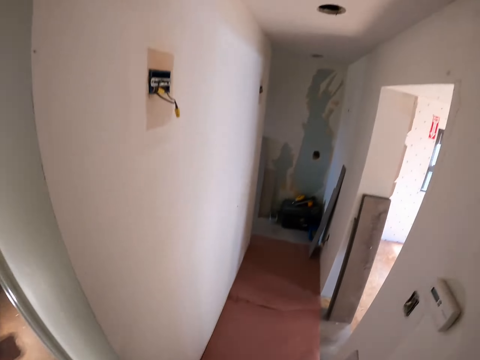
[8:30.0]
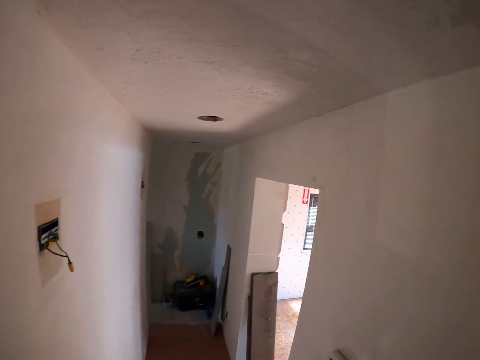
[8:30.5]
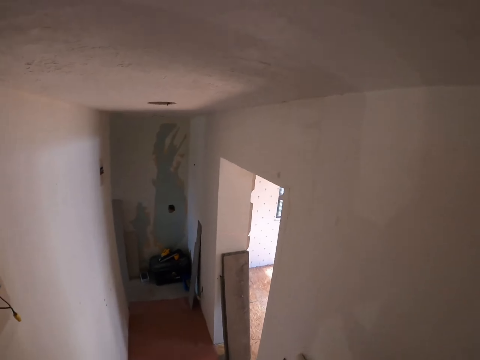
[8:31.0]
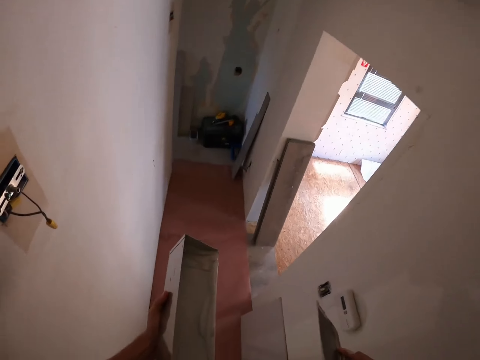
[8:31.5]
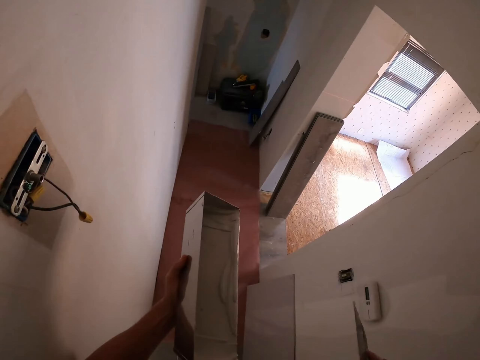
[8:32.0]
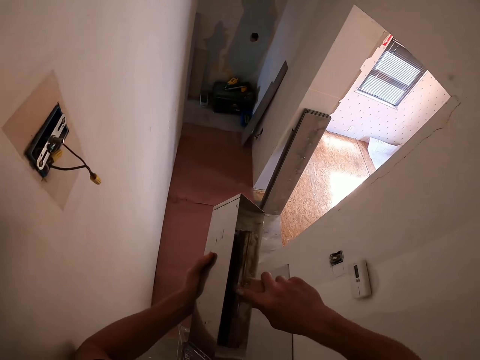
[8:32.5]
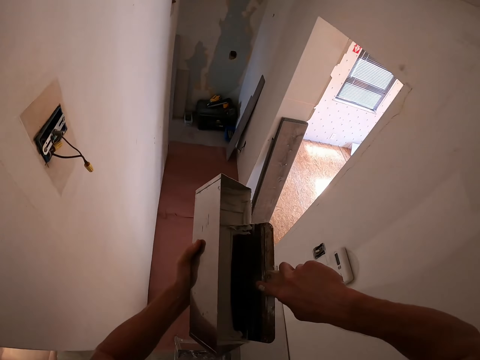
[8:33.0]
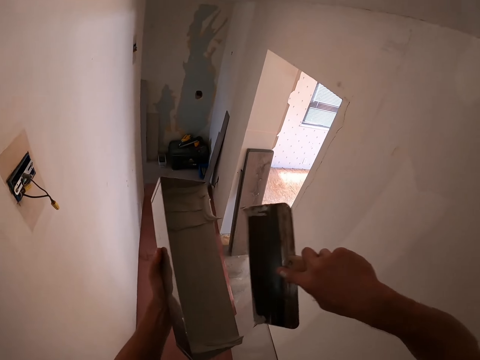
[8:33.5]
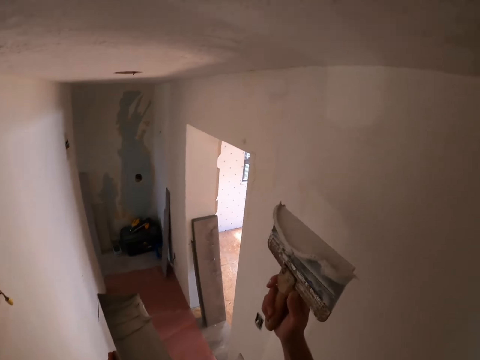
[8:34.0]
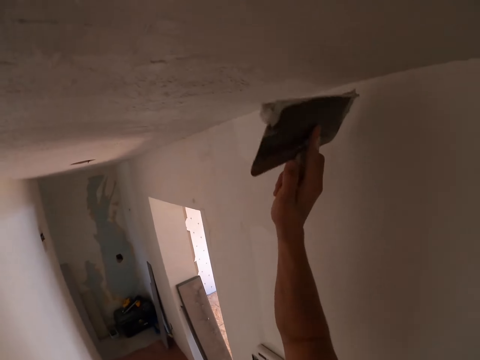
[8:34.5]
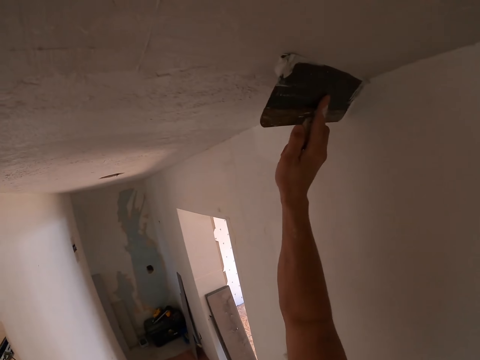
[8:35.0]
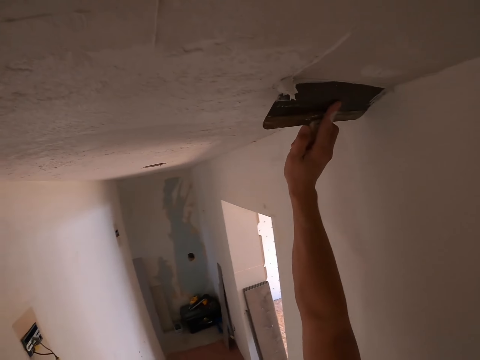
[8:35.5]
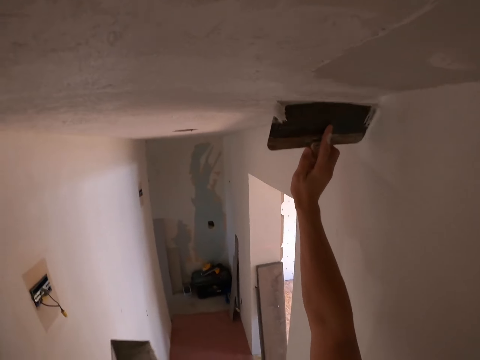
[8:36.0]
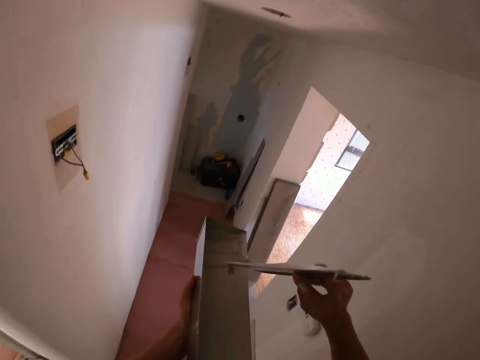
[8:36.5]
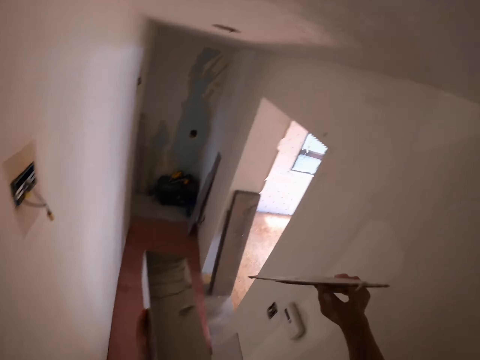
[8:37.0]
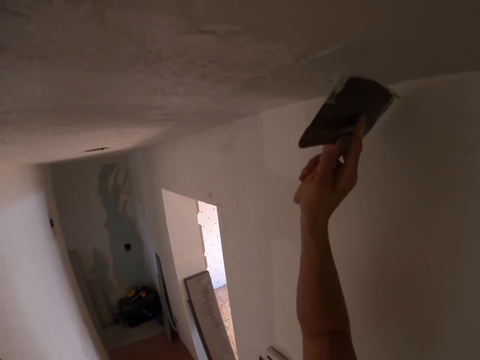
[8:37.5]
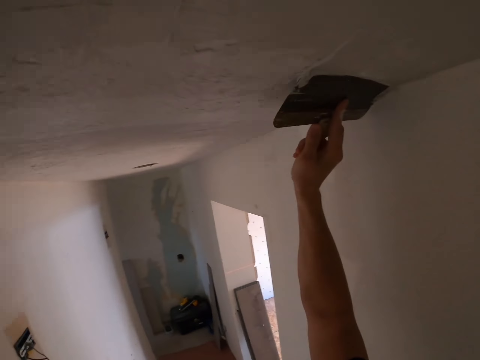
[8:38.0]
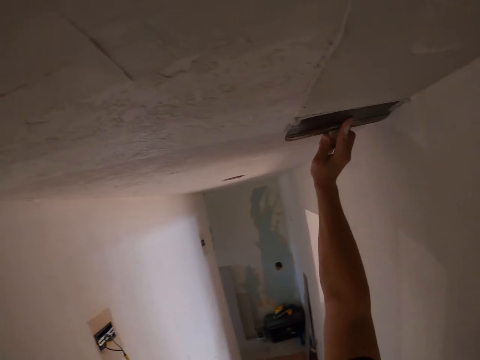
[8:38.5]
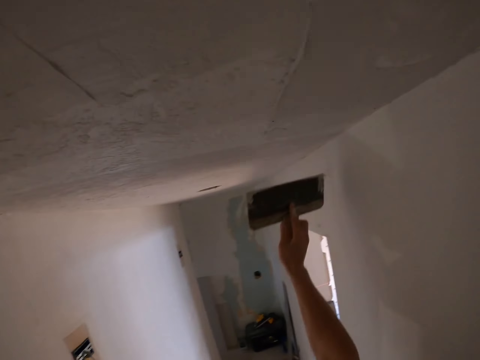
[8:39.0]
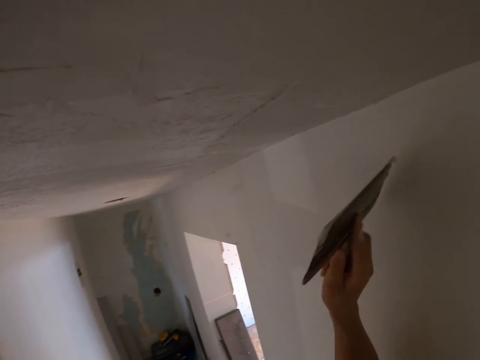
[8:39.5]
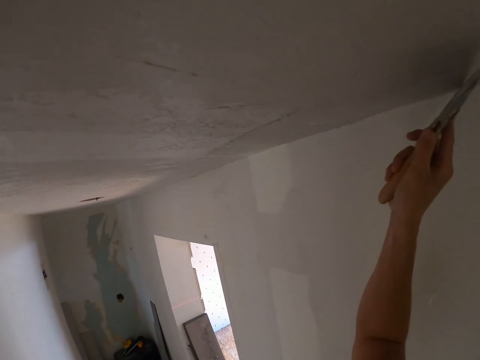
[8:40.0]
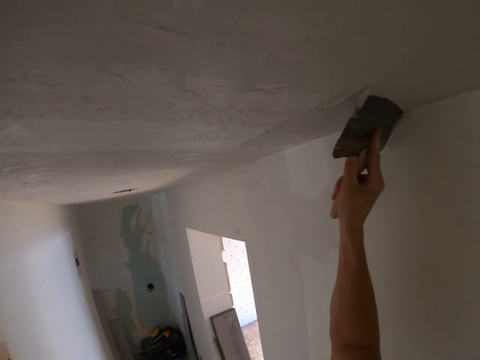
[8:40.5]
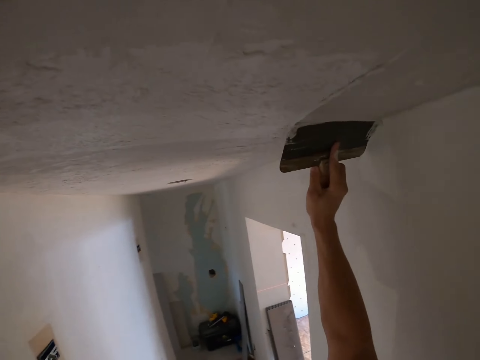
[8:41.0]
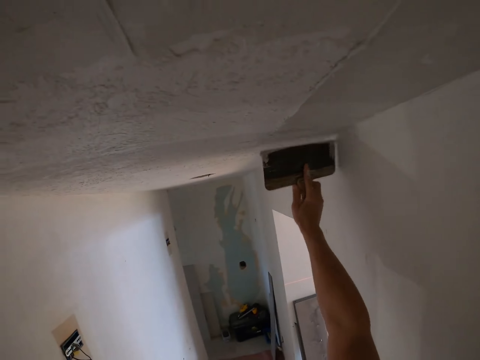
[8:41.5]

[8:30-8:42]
The camera wearer steps on the ladder stool. They scoop the paint in the container with a trowel. They smear the paint on the ceiling board. They remove the excess paint on the trowel. They paint the wall.

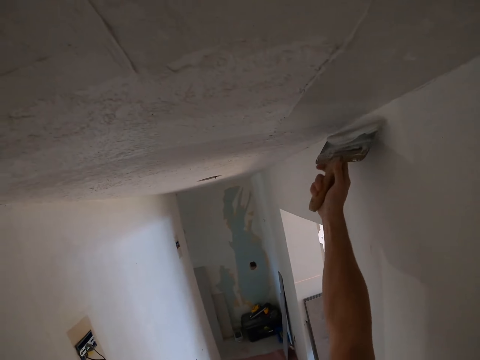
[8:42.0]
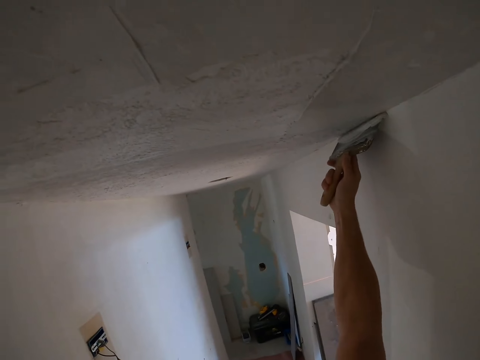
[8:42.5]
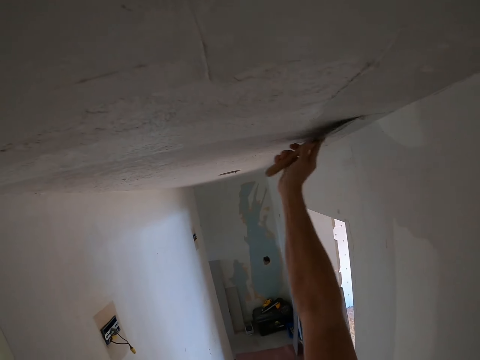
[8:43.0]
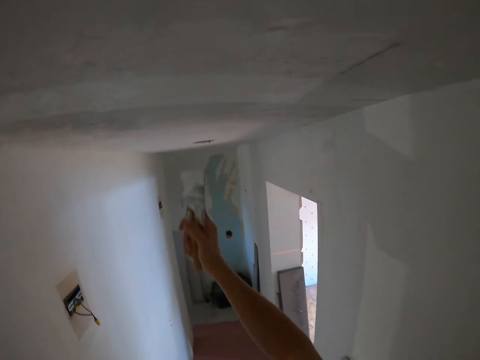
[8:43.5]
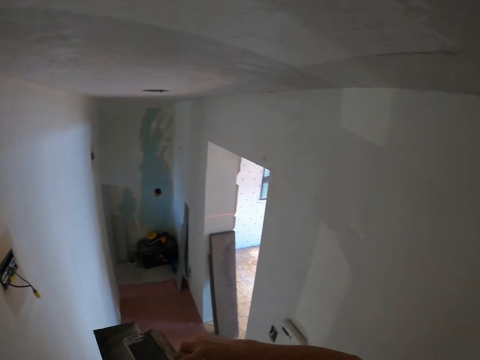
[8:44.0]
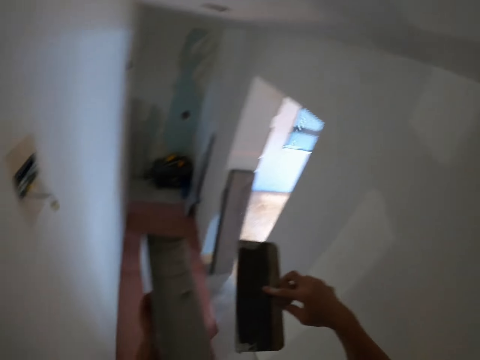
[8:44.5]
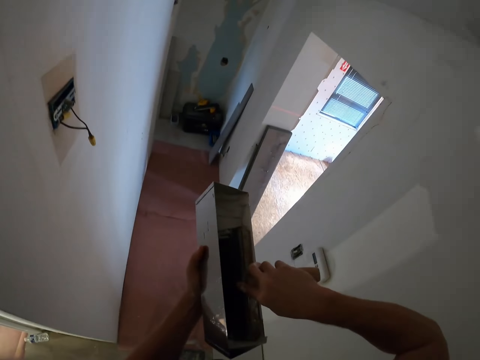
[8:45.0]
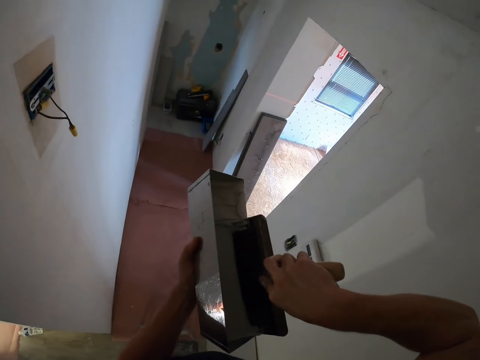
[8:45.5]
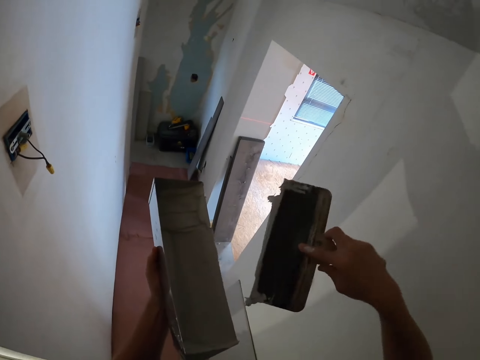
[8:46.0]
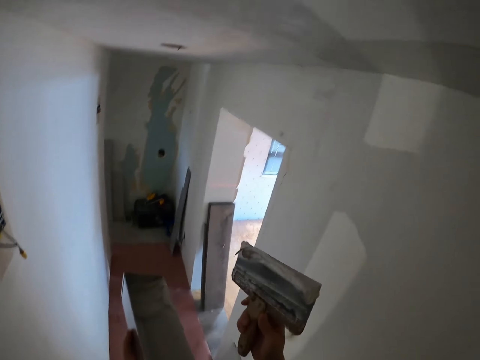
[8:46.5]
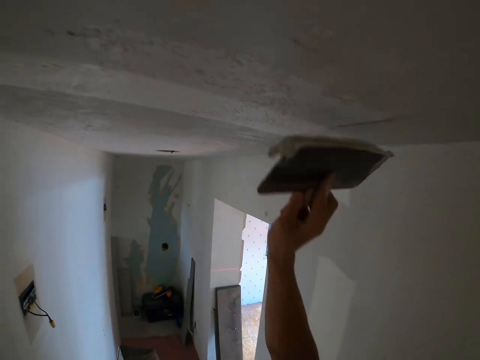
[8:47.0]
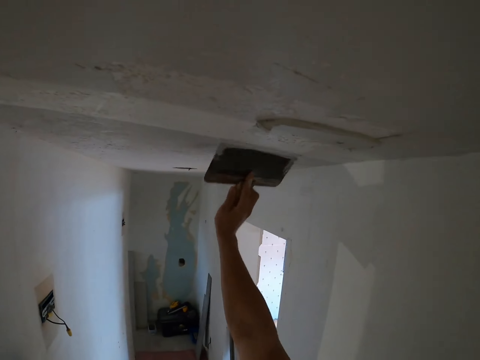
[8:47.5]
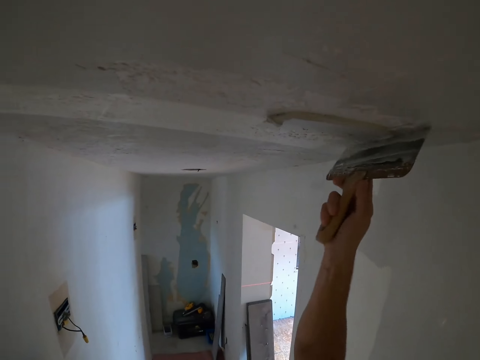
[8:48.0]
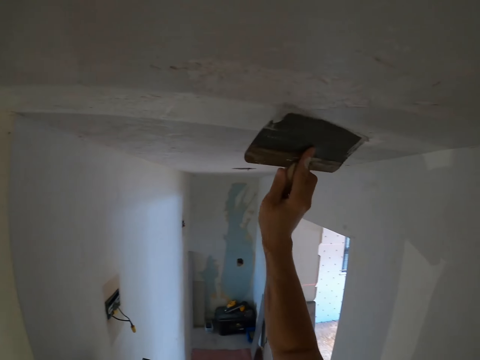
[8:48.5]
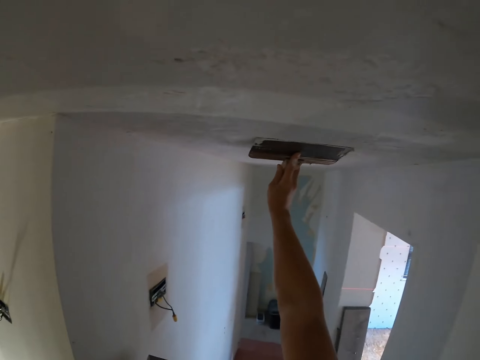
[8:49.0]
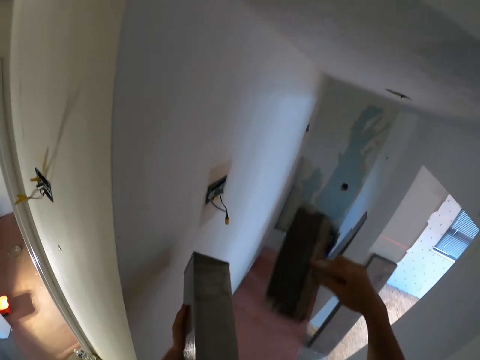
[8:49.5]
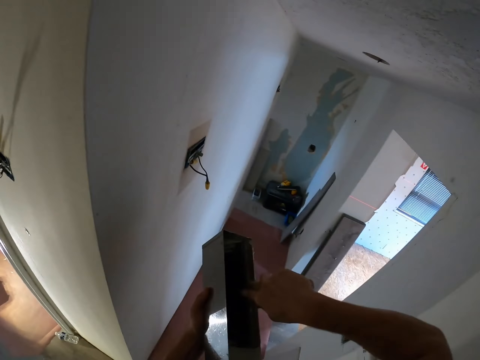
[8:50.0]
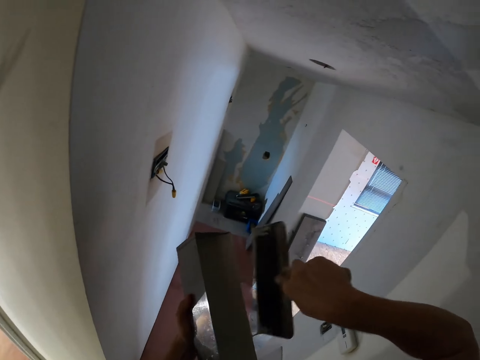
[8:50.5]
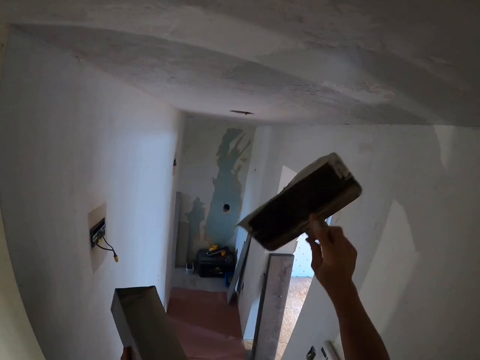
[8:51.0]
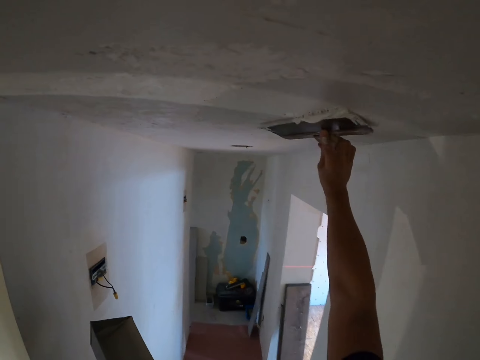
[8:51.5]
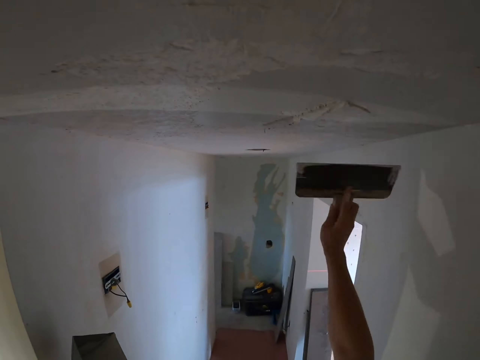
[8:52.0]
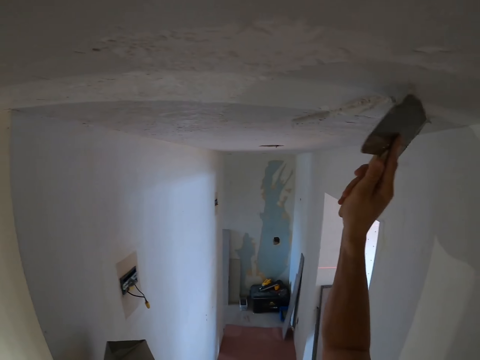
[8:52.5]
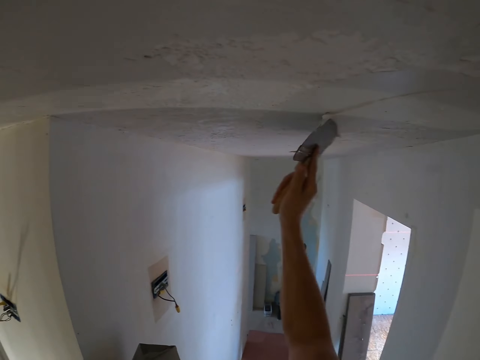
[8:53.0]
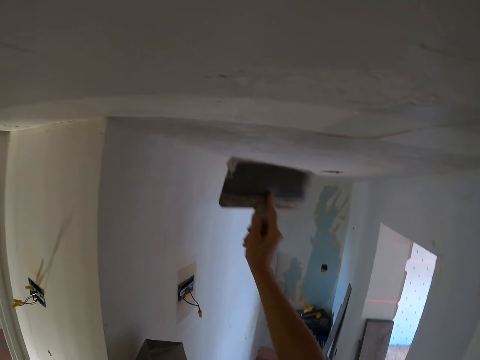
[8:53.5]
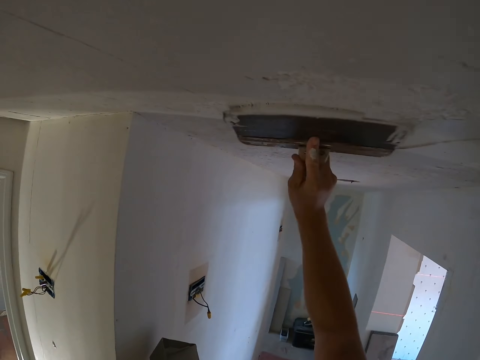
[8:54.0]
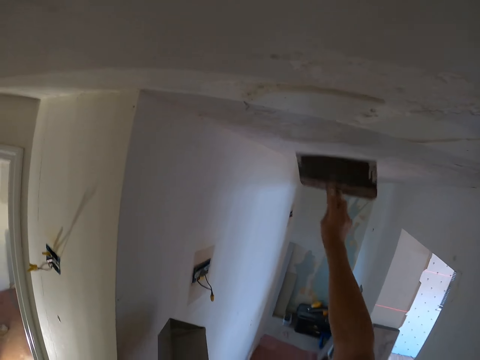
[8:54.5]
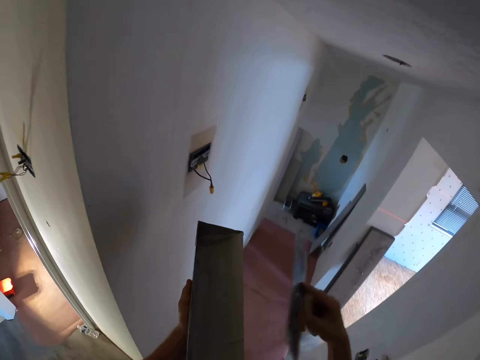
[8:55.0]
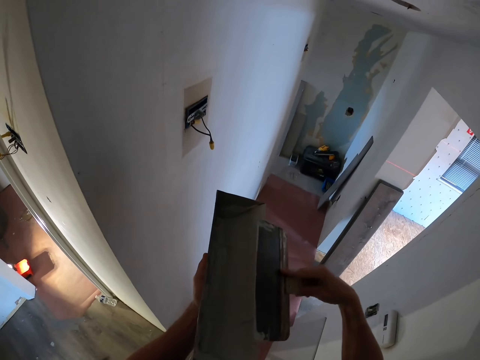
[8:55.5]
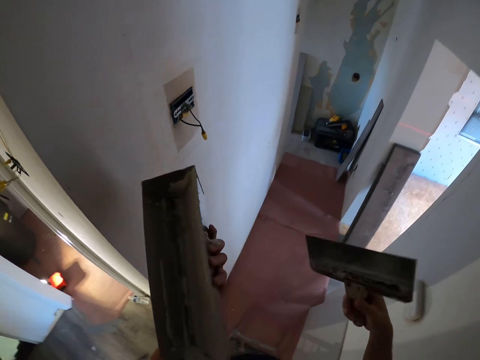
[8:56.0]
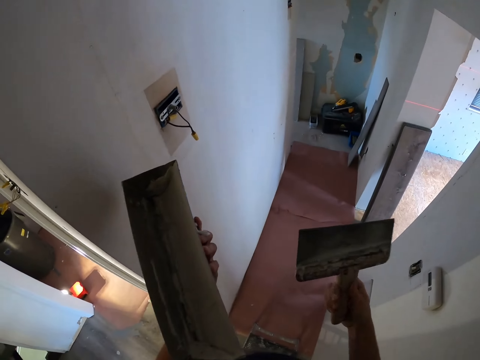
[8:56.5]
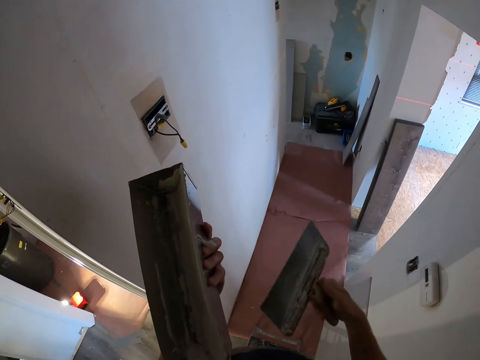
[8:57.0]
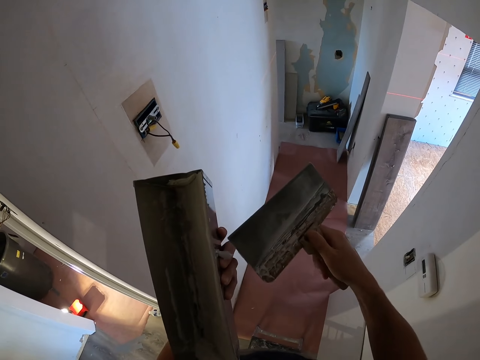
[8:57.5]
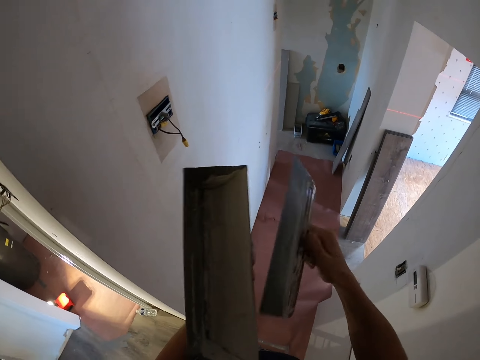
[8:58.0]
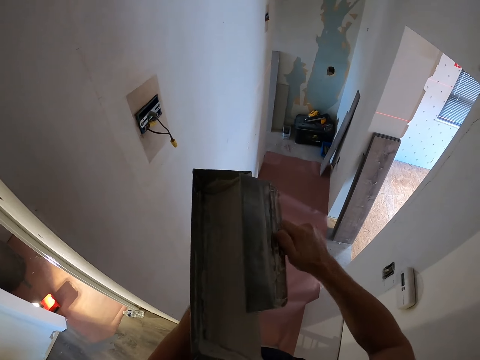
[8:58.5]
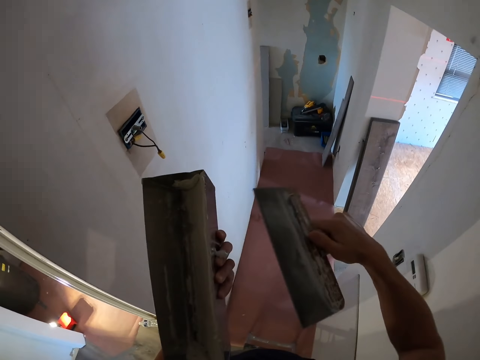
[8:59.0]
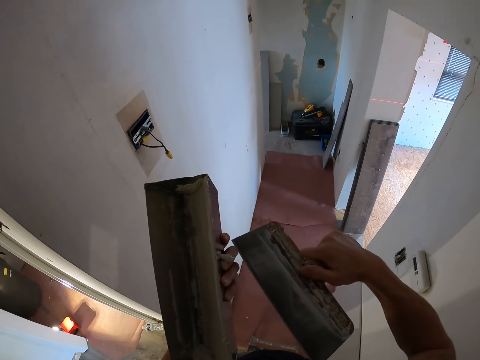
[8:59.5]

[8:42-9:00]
The camera wearer removes the excess paint on the trowel. They scoop the paint in the container with the trowel. They paint the wall. They scoop the paint in the container with the trowel. They paint the wall. They remove the excess paint on the trowel.
